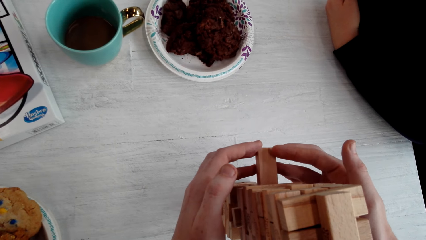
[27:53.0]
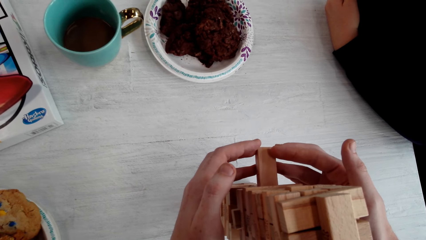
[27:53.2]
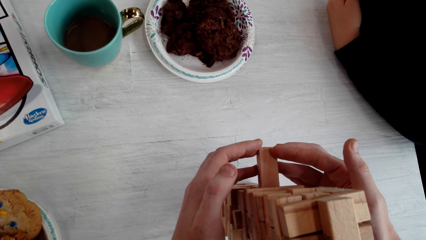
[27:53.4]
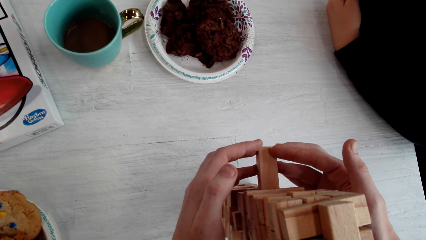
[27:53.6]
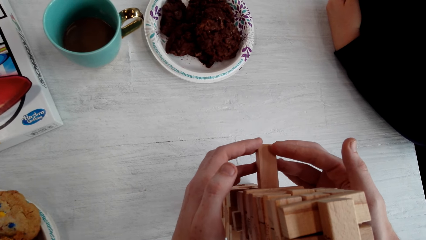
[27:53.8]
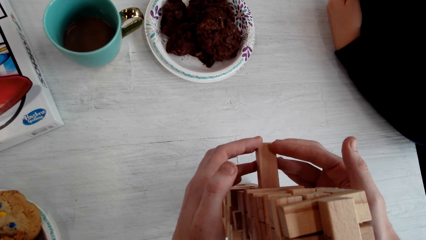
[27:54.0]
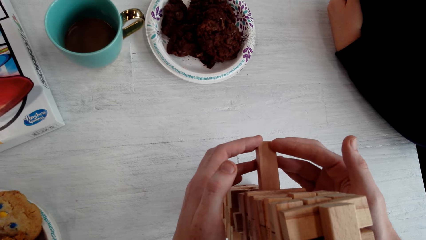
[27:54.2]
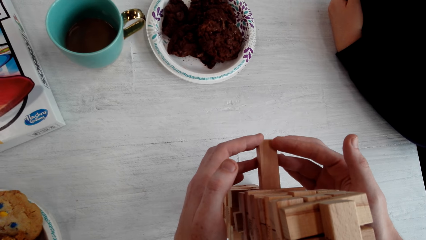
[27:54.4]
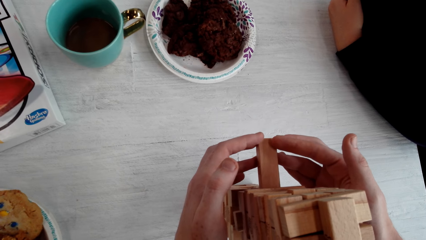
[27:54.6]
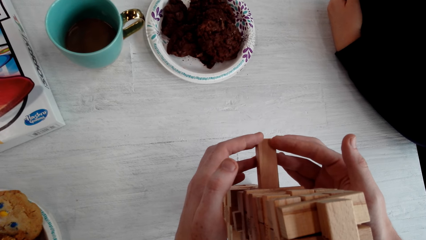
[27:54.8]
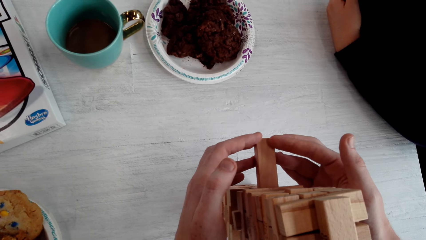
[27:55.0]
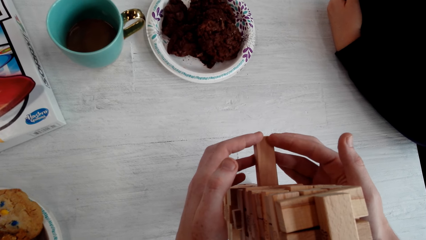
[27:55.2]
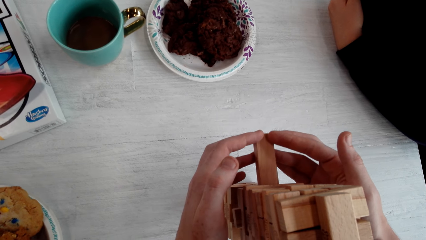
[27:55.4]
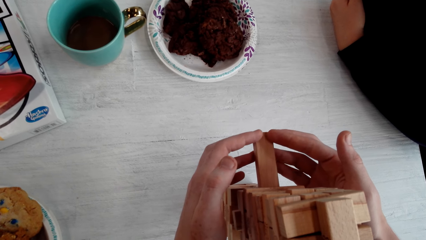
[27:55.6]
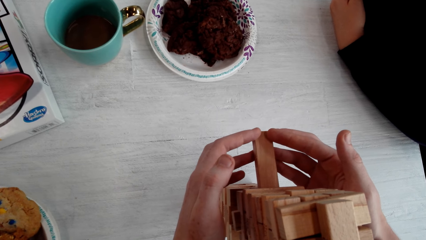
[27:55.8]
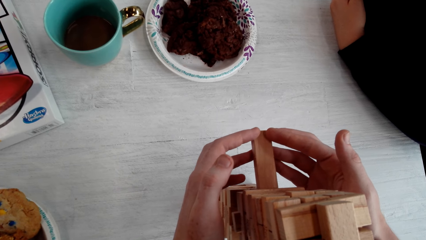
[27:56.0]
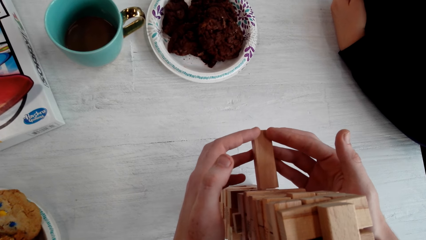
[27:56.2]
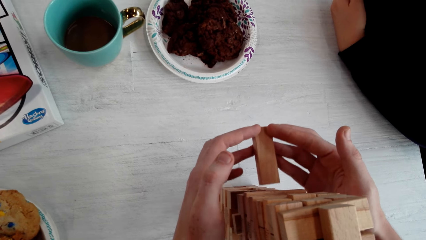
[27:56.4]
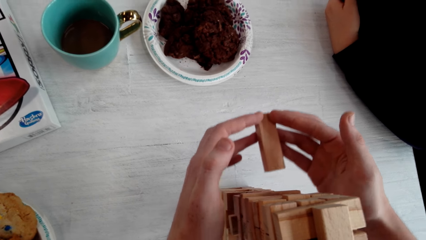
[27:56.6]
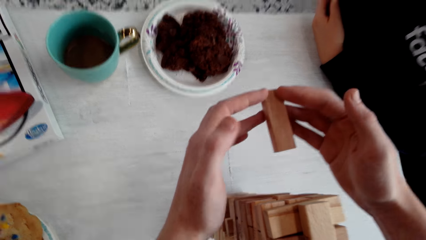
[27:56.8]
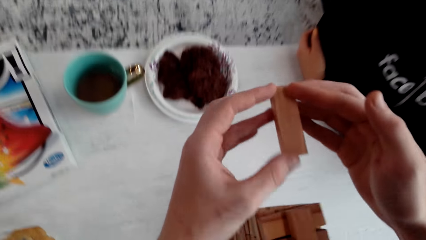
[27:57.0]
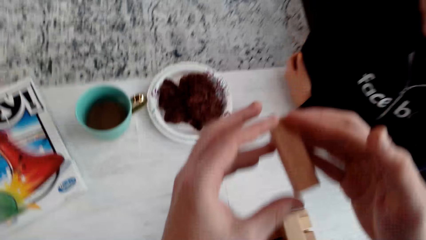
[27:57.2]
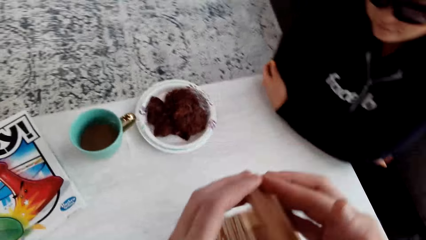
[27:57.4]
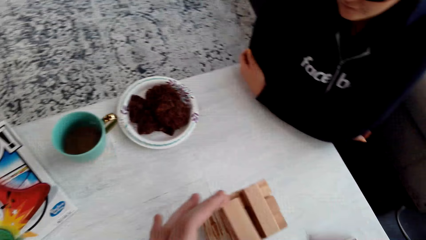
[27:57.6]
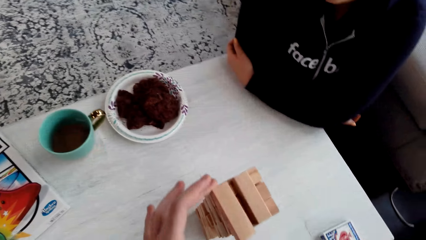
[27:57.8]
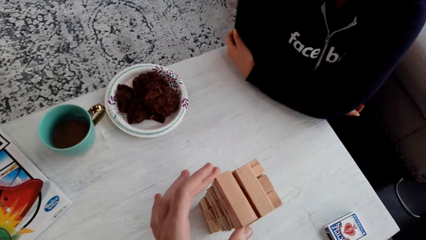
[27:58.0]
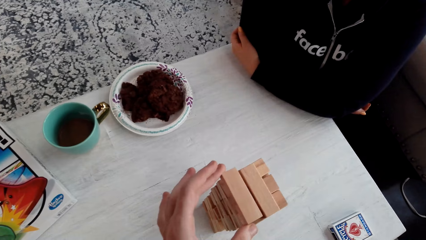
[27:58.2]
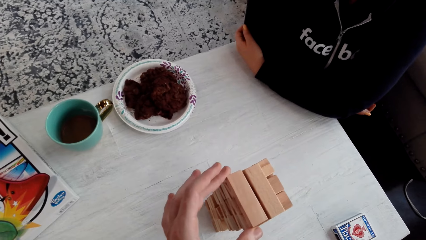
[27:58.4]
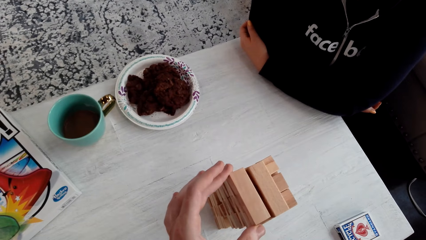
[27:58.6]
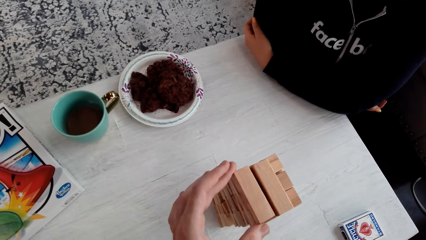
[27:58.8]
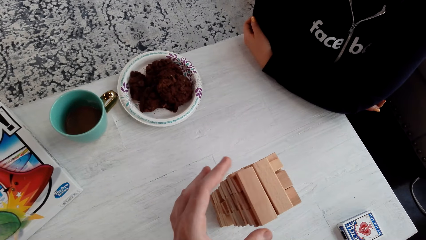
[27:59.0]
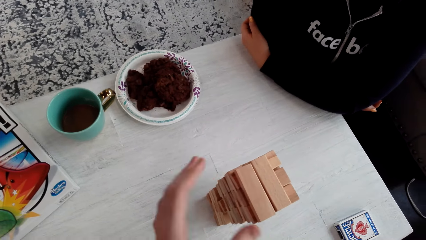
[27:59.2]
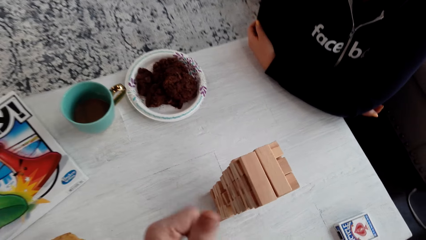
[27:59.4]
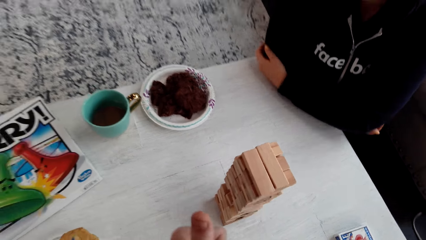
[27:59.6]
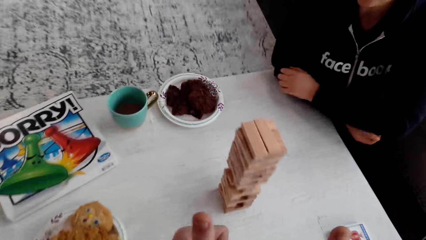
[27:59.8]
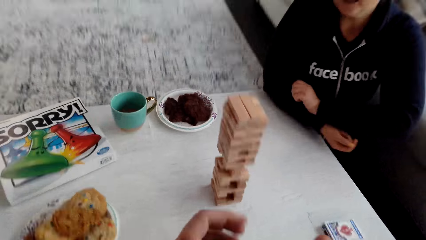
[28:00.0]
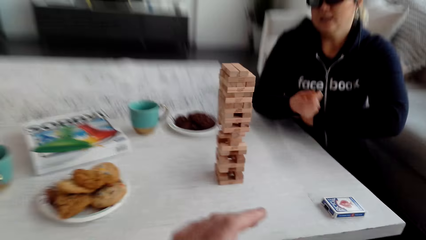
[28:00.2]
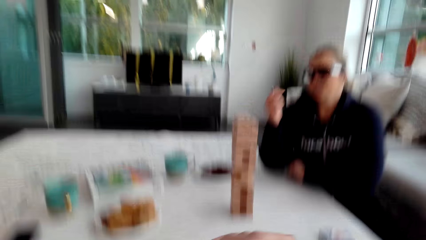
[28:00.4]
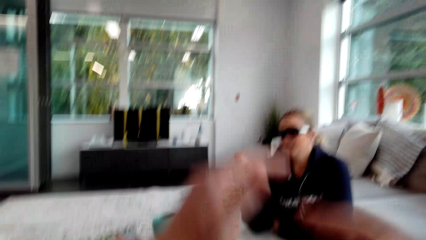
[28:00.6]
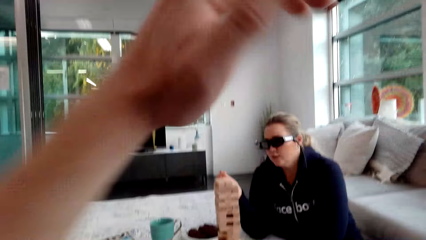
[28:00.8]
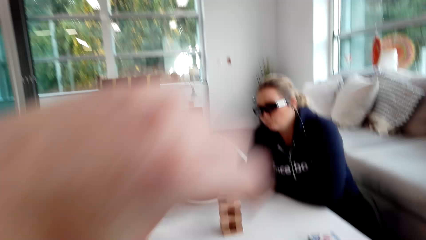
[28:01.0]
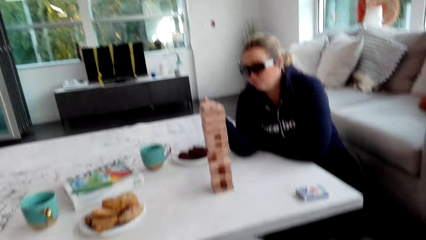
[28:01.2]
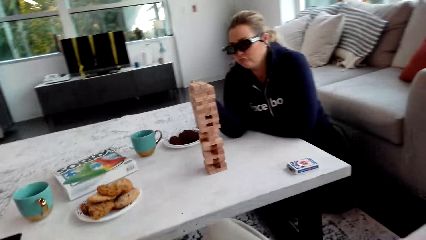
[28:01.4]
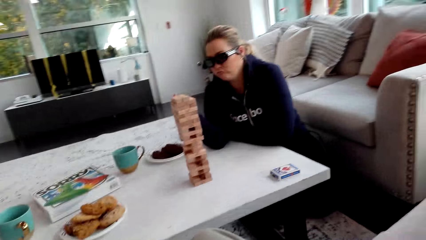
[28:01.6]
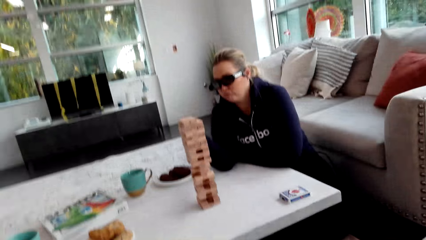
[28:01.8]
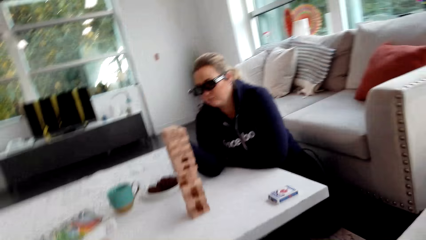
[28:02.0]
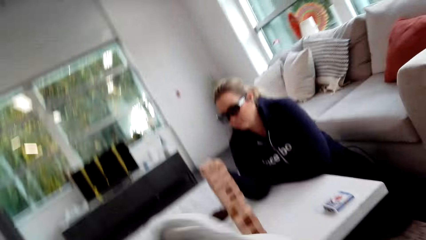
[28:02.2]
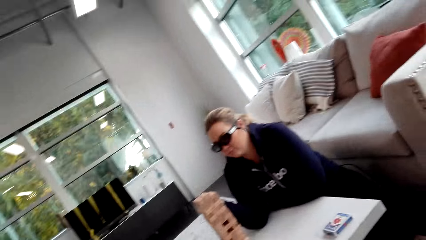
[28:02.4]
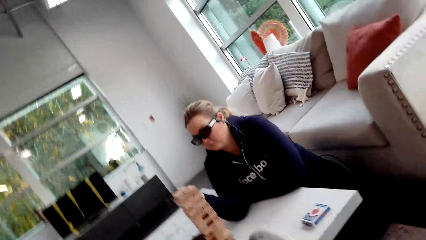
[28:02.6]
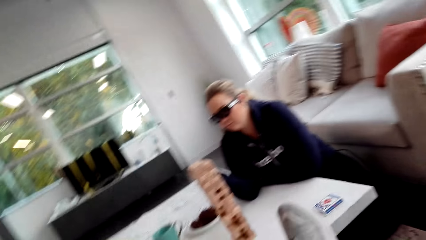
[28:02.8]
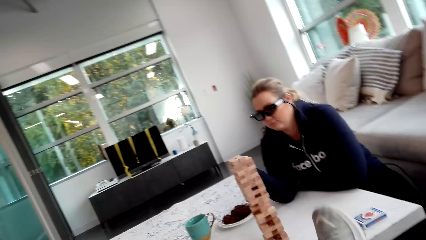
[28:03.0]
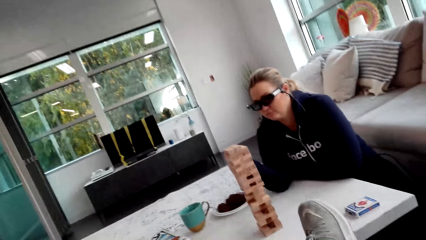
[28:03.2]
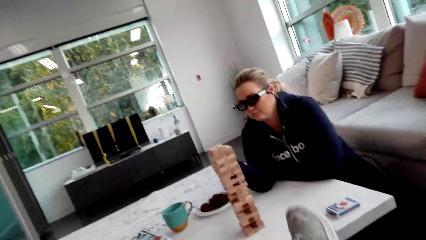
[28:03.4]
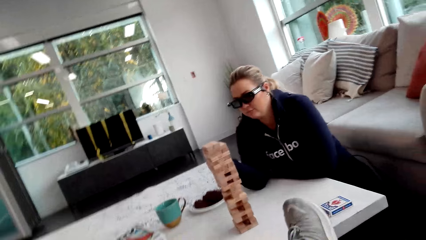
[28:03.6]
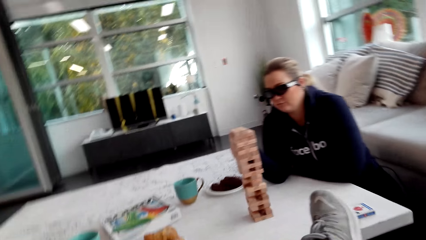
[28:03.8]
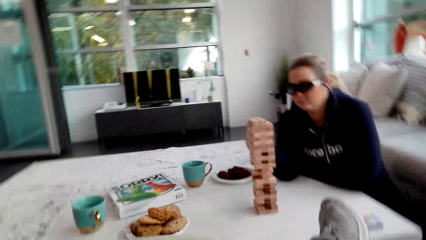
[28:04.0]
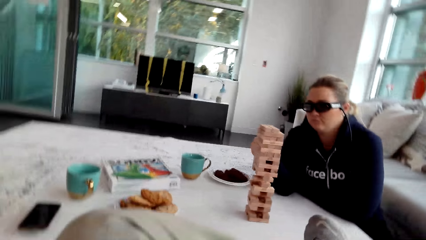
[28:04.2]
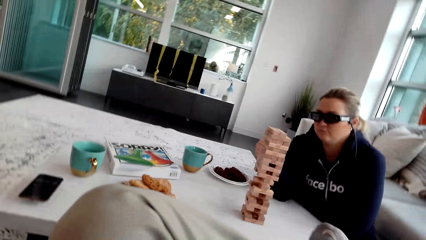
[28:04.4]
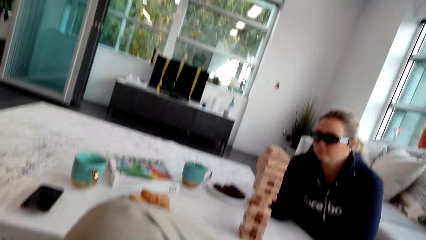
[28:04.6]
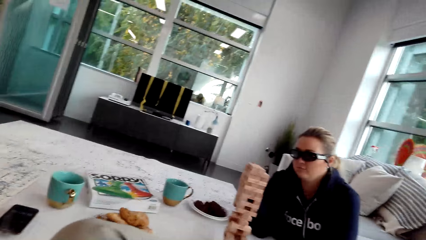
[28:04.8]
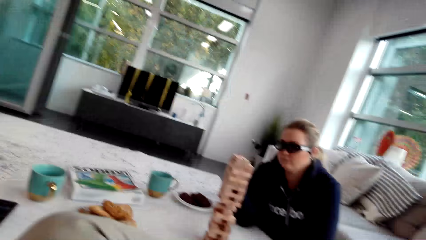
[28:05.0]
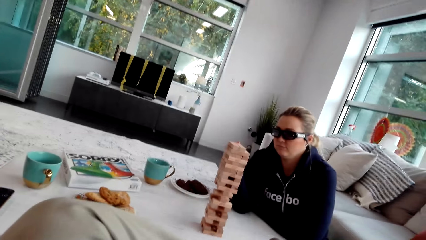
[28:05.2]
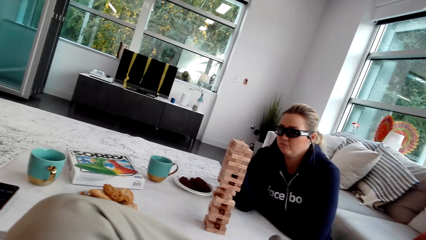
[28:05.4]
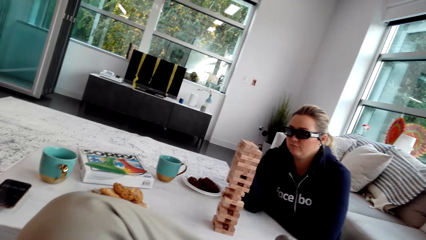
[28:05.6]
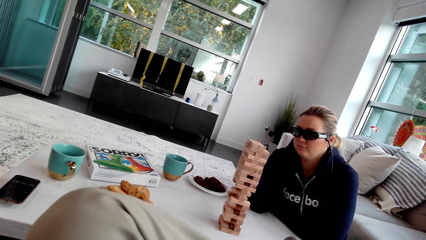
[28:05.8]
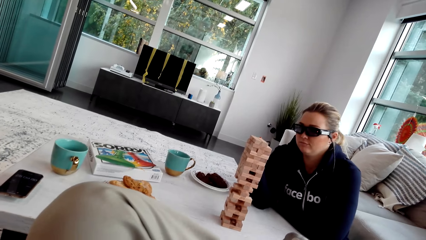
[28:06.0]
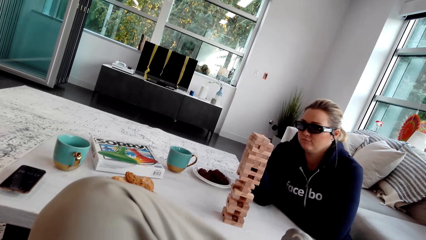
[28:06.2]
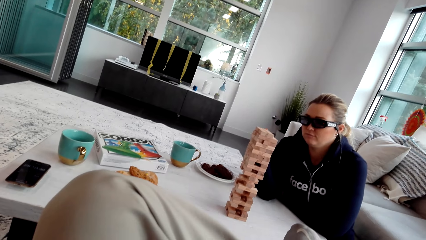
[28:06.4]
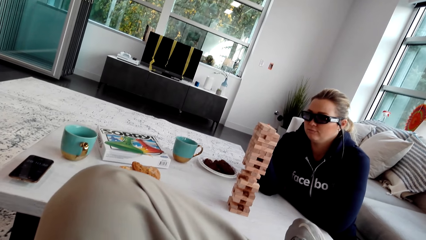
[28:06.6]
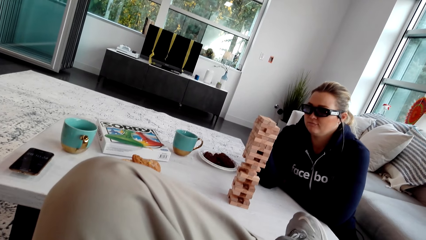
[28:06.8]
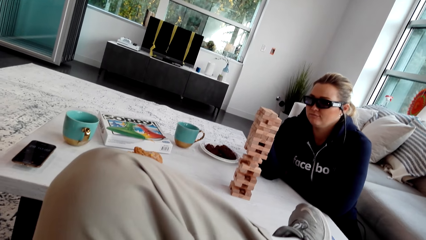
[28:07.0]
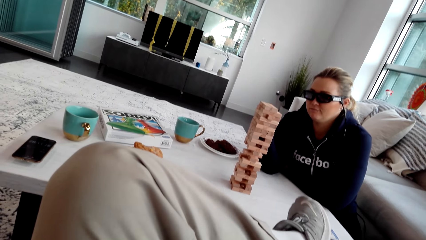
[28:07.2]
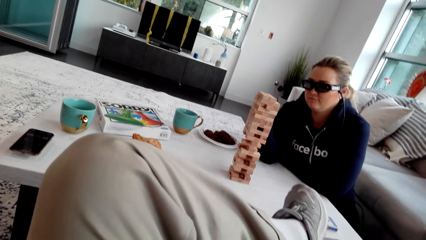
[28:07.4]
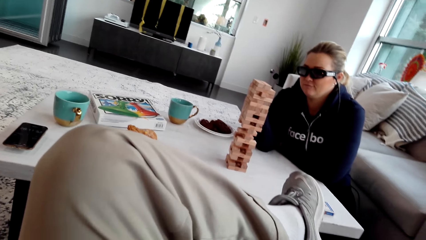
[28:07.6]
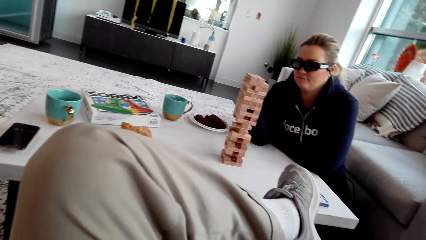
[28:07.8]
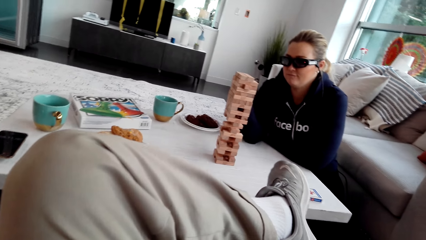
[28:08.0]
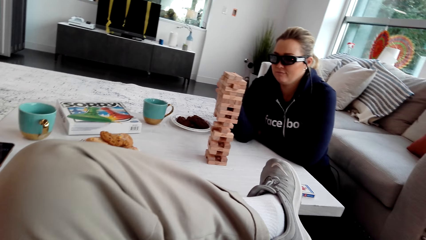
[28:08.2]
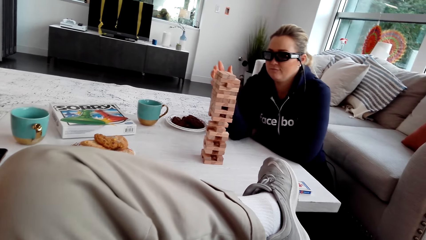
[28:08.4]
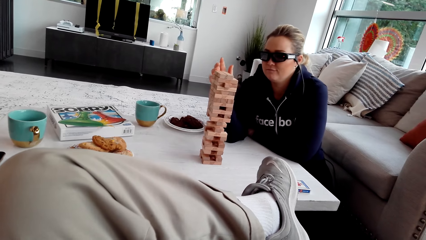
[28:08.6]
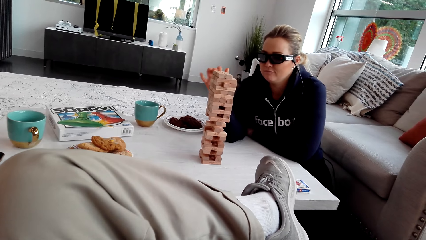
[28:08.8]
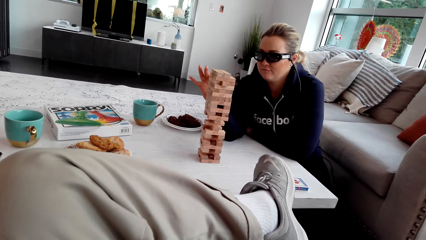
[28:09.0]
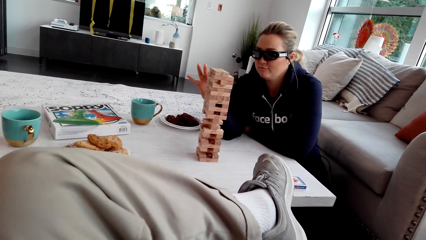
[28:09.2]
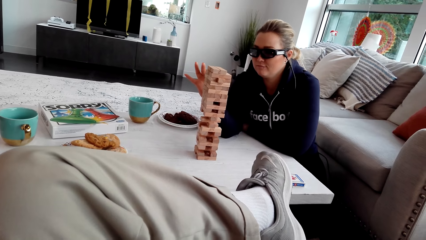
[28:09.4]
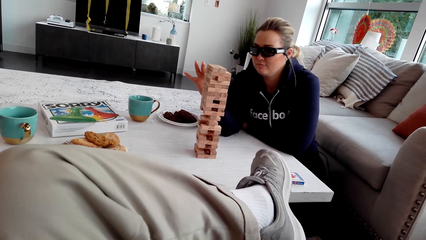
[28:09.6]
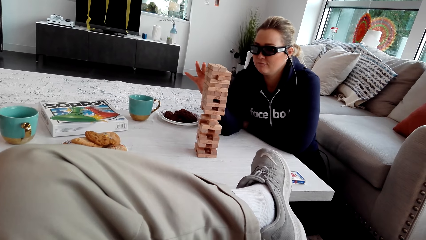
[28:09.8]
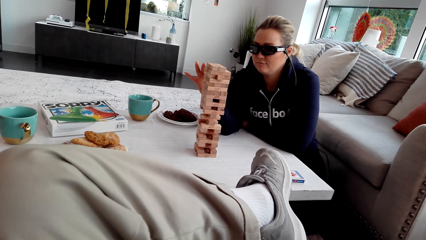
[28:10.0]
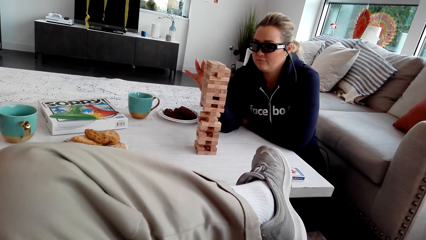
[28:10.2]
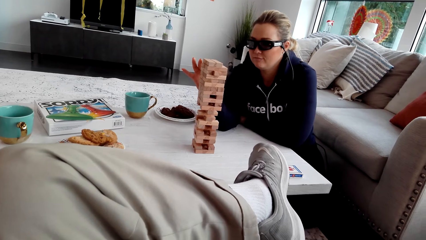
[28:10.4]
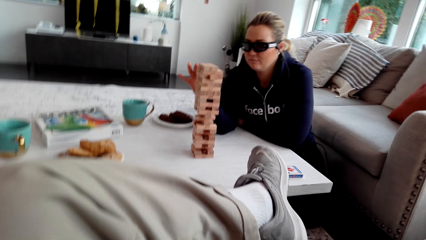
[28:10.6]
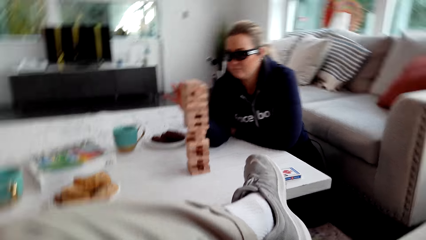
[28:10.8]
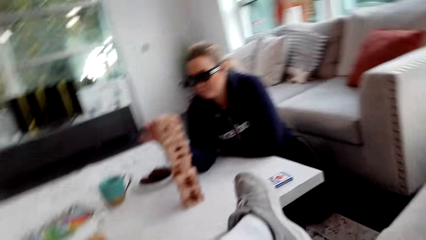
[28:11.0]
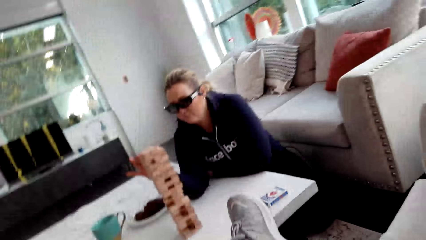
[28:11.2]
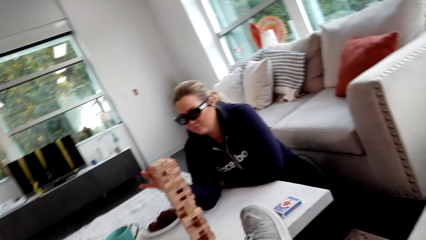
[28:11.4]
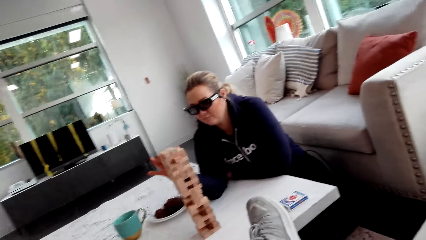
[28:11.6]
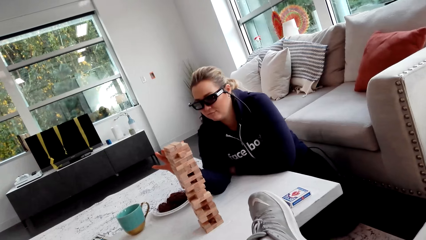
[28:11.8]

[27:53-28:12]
The camera wearer talks to a woman. He puts the wooden jenga piece on the top of the jenga with his left hand. He lifts his left hand. The woman plays. The woman pushes the wooden jenga piece with her right hand finger.
